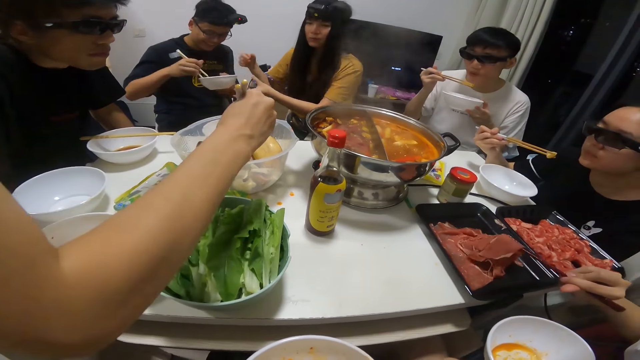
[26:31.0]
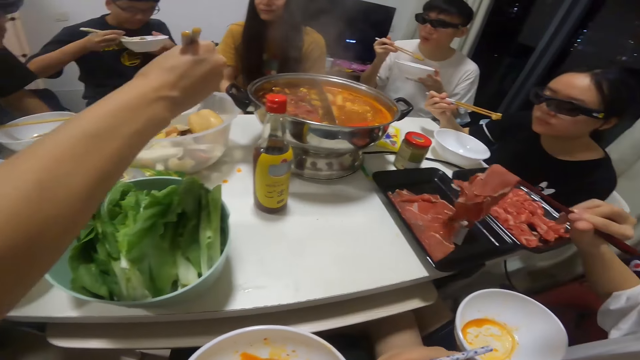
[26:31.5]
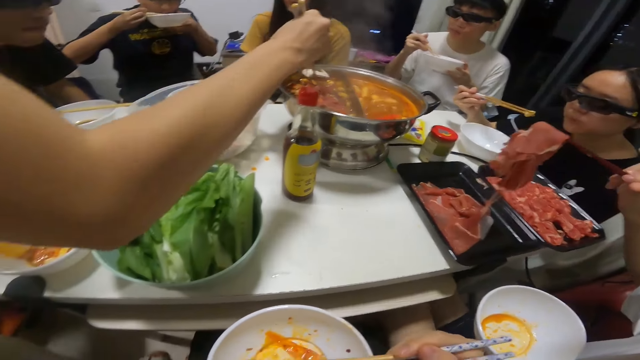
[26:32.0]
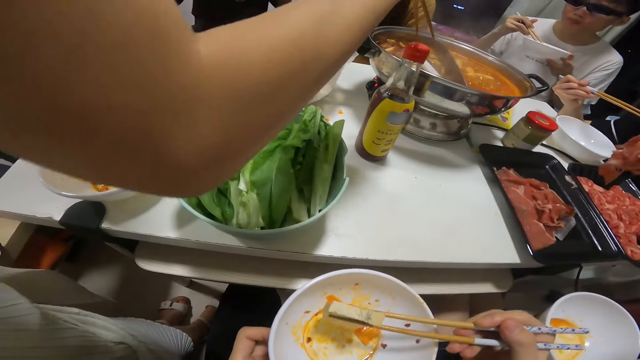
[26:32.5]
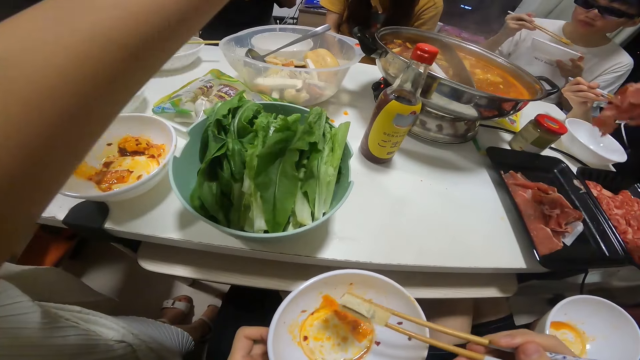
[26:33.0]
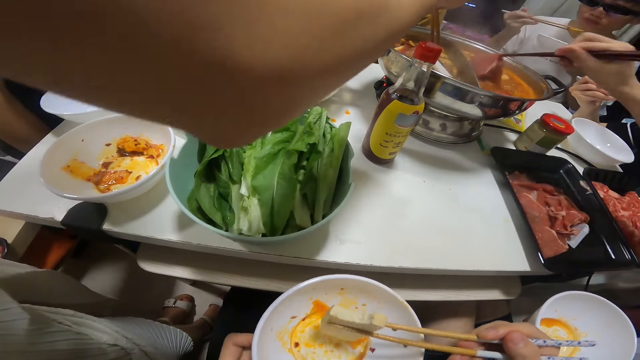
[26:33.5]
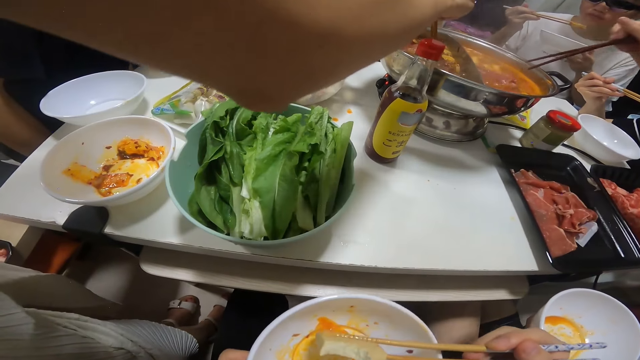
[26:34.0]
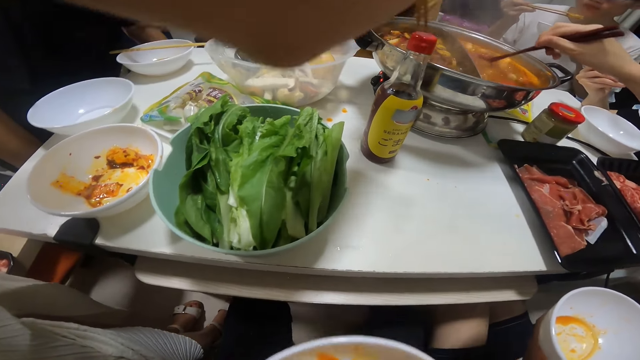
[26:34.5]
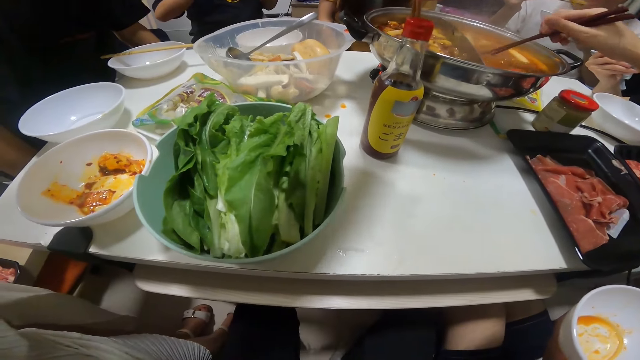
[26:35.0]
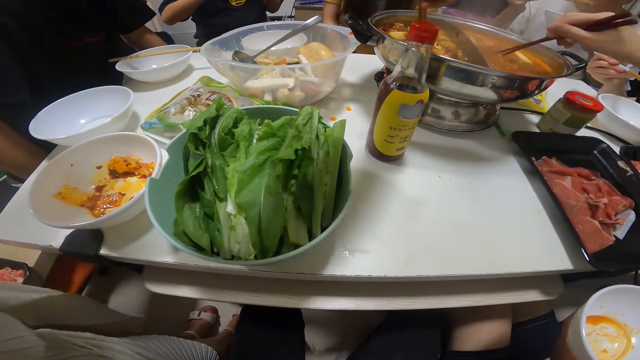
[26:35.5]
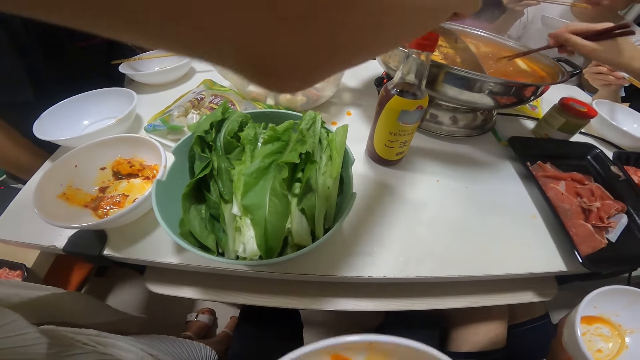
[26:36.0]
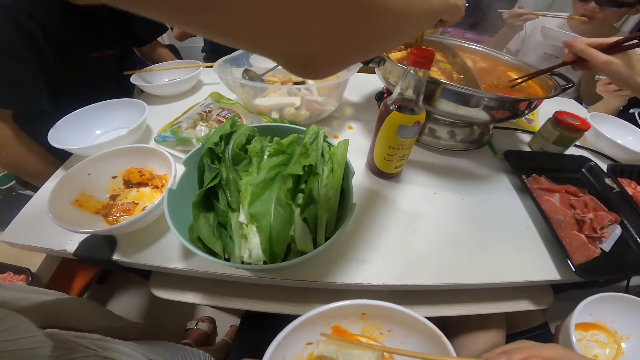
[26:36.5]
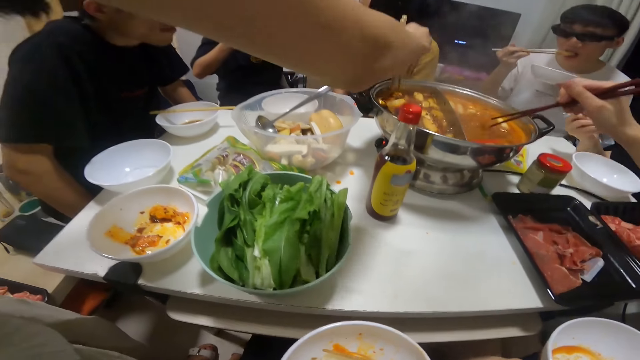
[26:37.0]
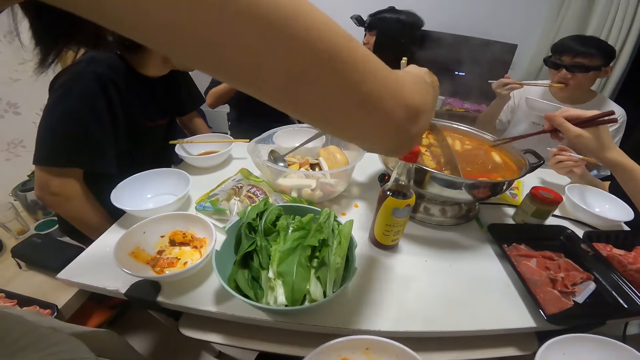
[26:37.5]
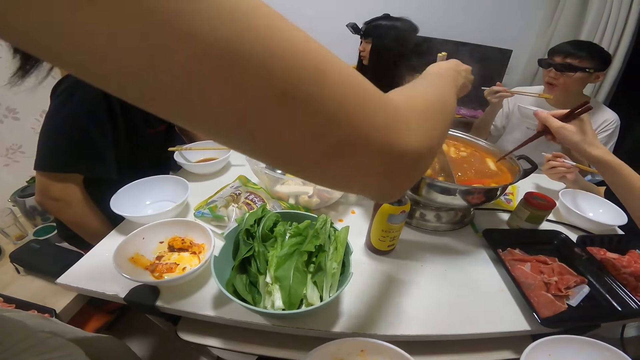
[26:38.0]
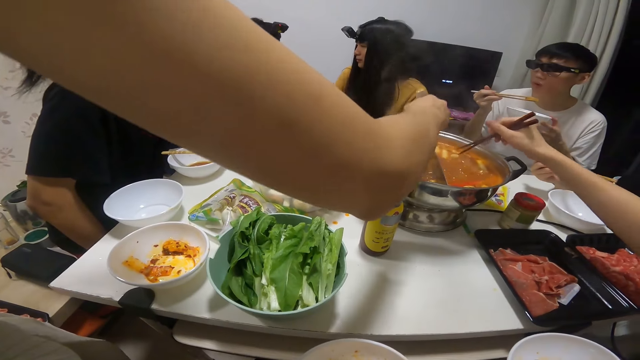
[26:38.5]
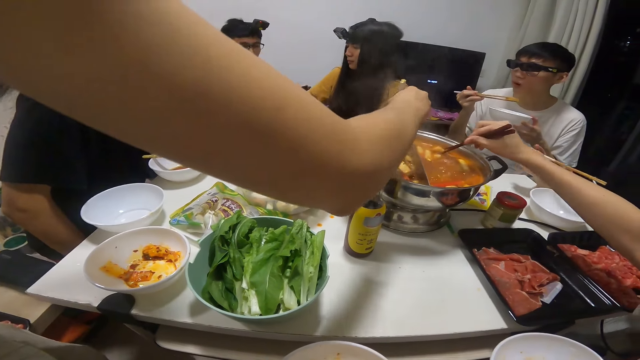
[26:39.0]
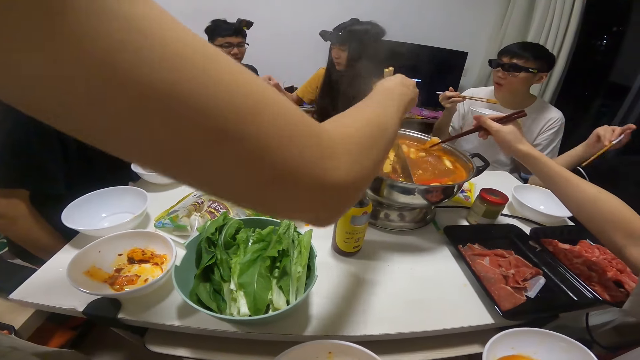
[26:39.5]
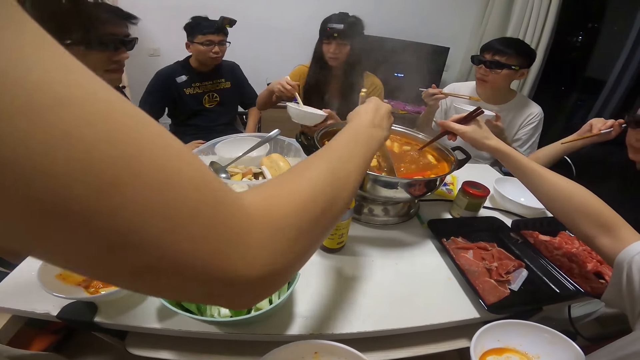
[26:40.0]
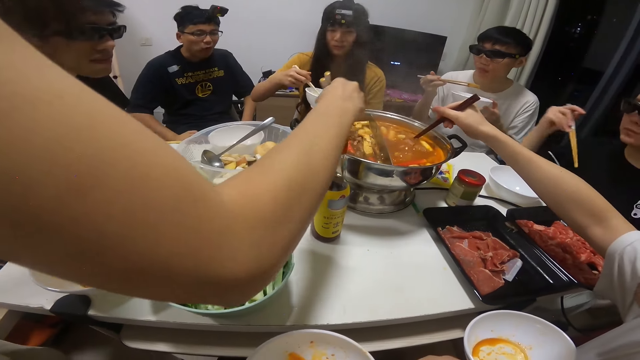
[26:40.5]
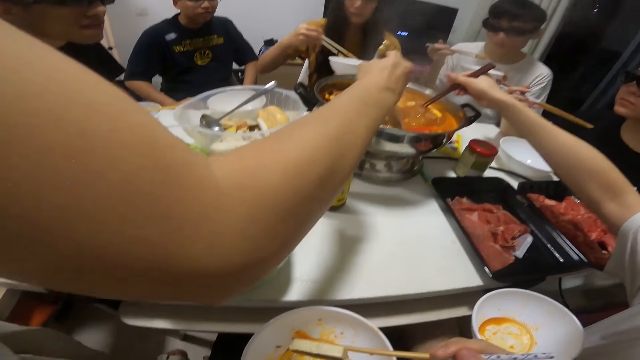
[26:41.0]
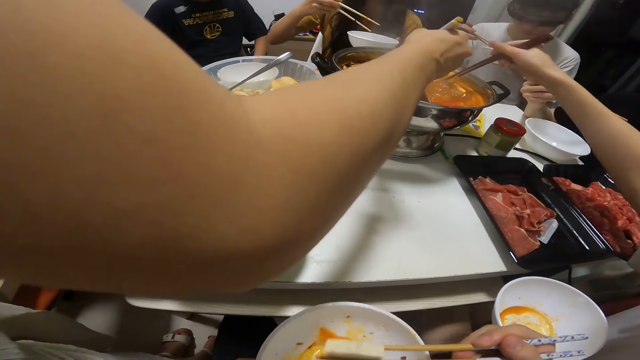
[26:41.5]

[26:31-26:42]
A woman passes the chopstick in her right hand to a man's right hand. Another man picks meat from the plate. Another woman puts the piece of bread into the bowl of soup on the table with the pair of chopsticks in her right hand. The other man puts the raw meat into the bowl of soup on the table with the pair of chopsticks in his right hand. The other woman pushes the bread into the bowl of soup on the table with the pair of chopsticks in her right hand. The other man picks a biscuit from the bowl of soup on the table with the pair of chopsticks in his right hand. The first man passes the chopstick in his right hand to the first woman's right hand and passes the plate in his left hand to the first woman's left hand.

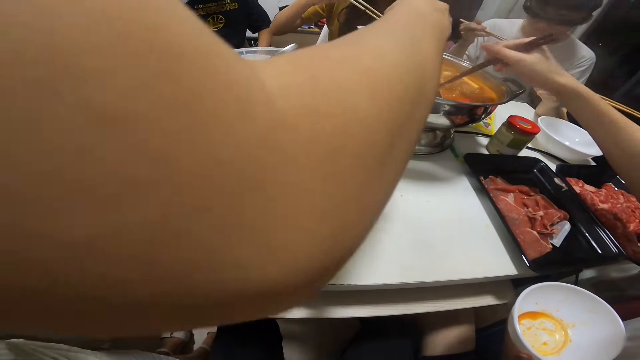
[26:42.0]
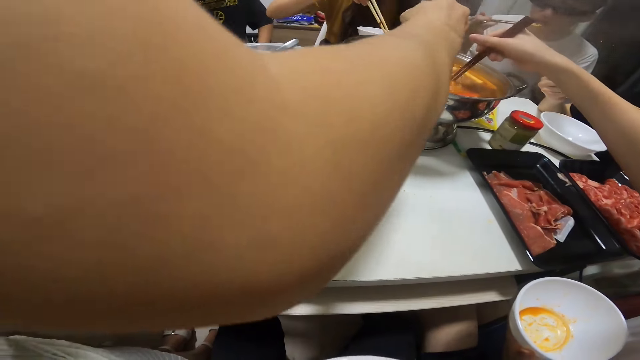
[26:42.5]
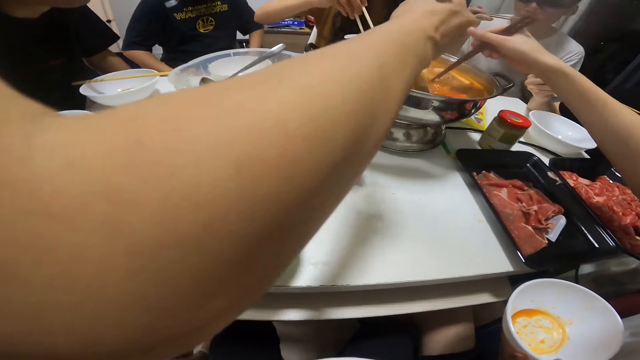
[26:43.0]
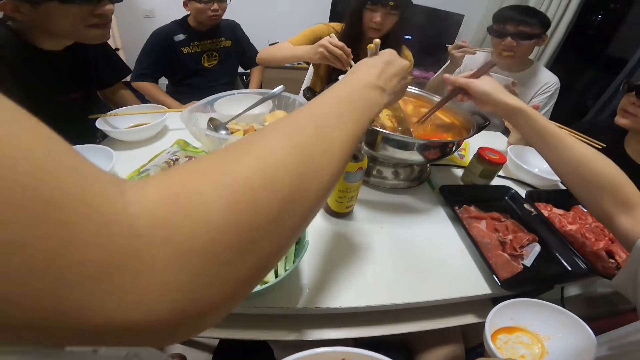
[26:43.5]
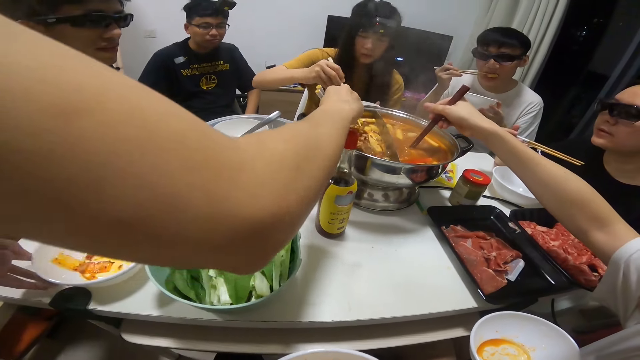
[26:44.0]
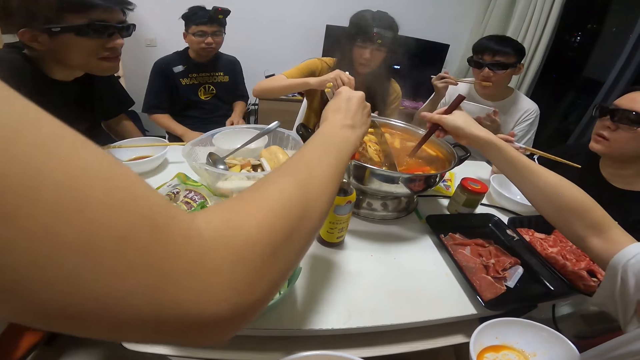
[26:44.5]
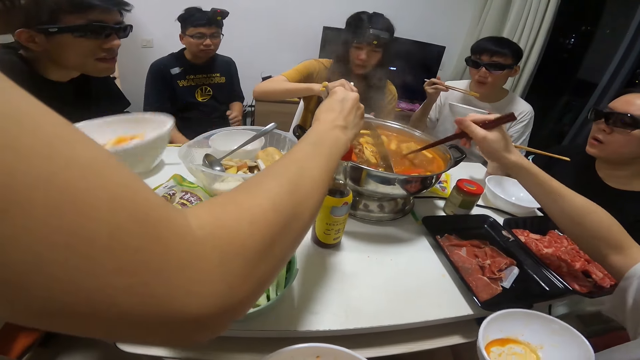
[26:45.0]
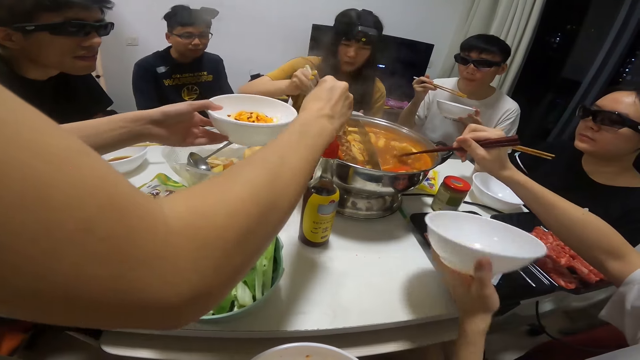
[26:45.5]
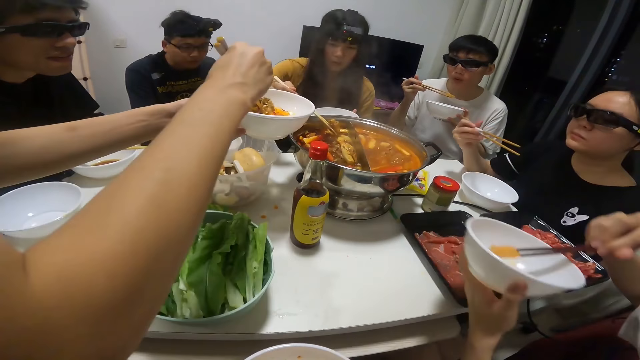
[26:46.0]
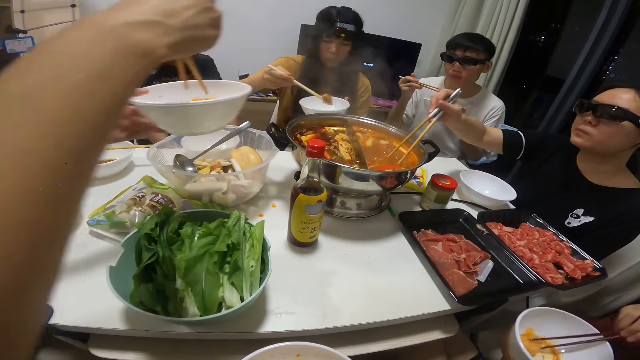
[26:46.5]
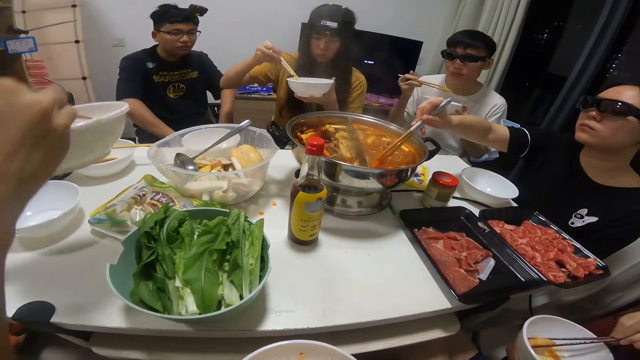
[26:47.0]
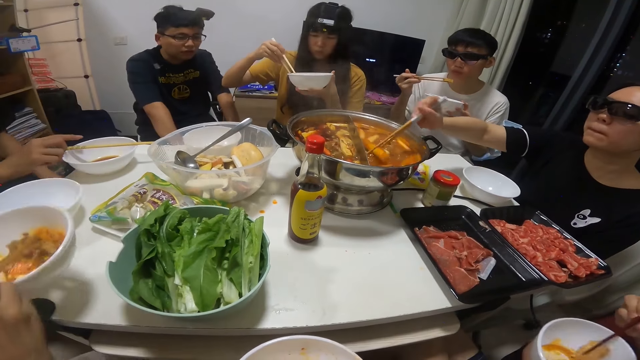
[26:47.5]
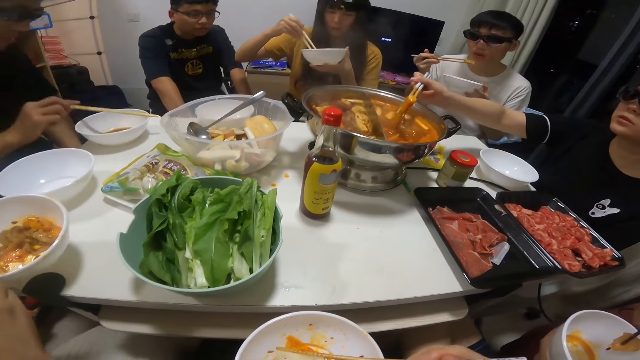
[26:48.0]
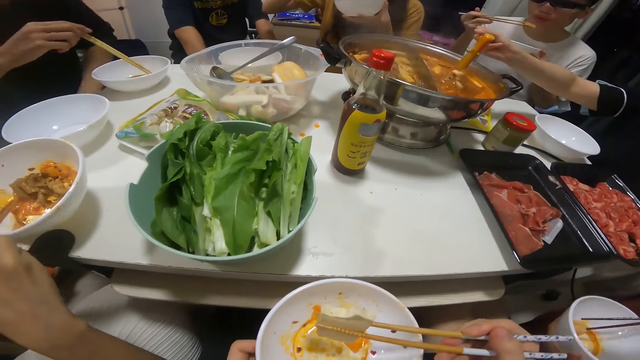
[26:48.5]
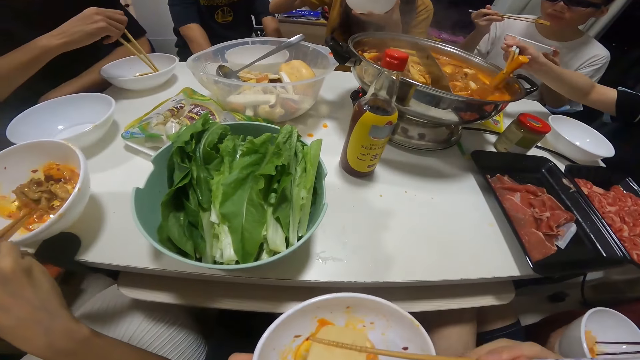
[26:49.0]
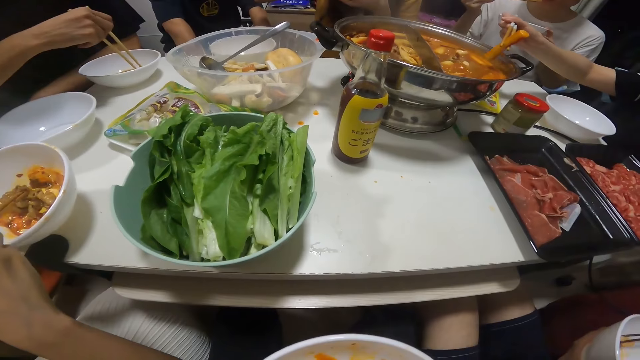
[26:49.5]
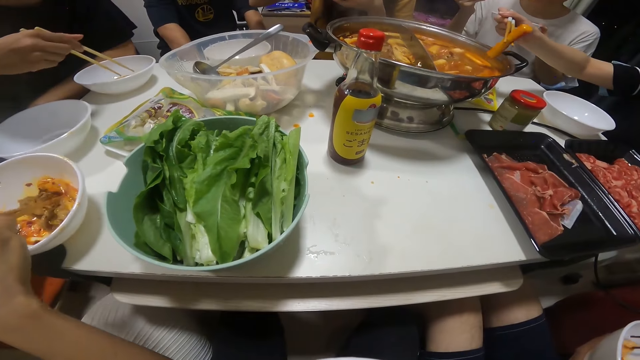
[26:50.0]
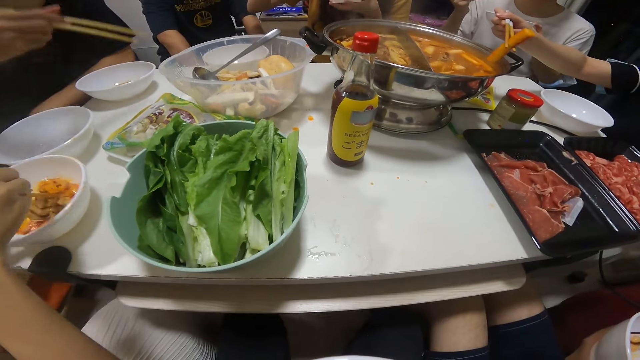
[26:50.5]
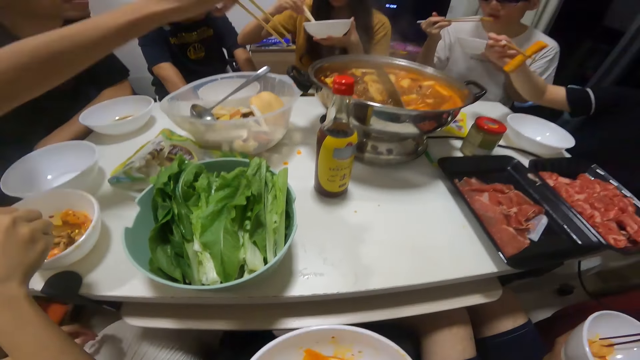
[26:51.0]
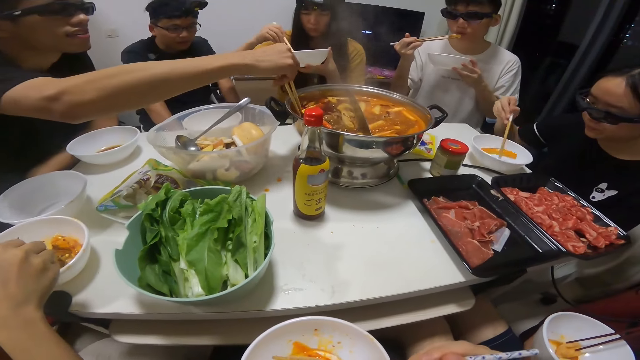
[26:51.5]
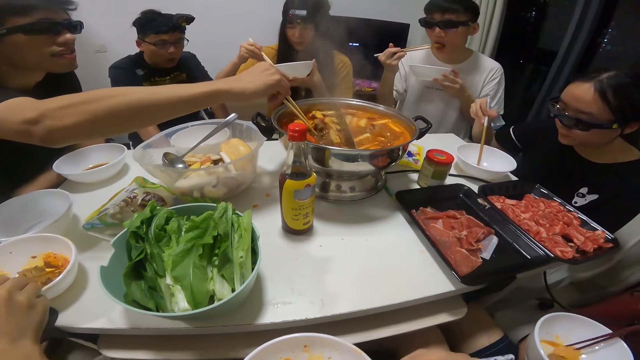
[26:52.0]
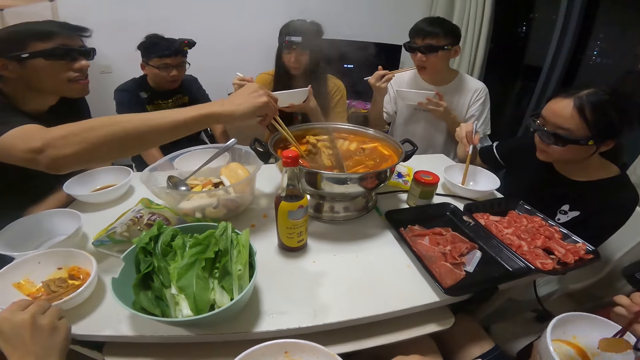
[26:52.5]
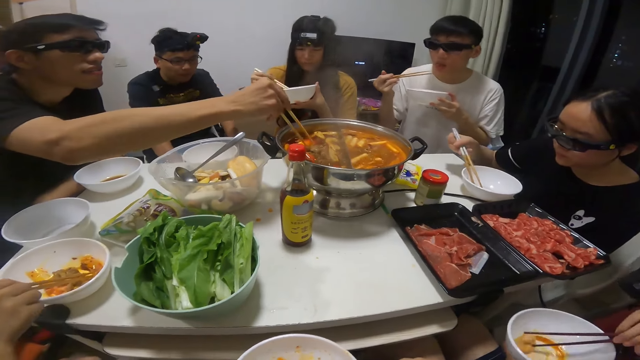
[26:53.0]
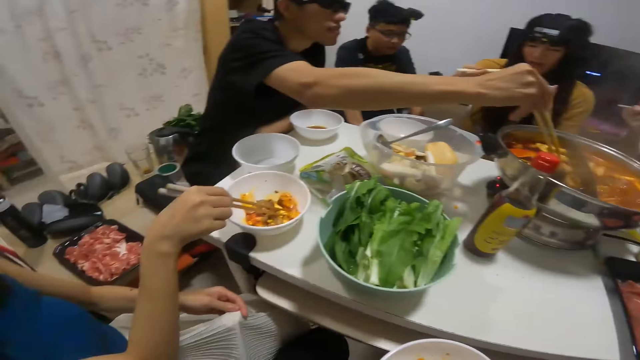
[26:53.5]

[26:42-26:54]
A woman picks a biscuit from the bowl of soup on the table with the pair of chopsticks in her right hand. A girl and a person stir food in the bowl. A man puts the biscuit from the bowl of soup on the table in his plate in his left hand with the pair of chopsticks in his right hand. Another woman puts the biscuit from the bowl of soup on the table in her plate in her left hand with the pair of chopsticks in her right hand. The girl and the person pick food from the bowl. A third woman picks a biscuit from the bowl of soup on the table with the pair of chopsticks in her right hand. The first woman puts the biscuit from the bowl of soup on the table in her plate in her left hand with the pair of chopsticks in her right hand. The man eats the biscuit in his plate in his left hand with the pair of chopsticks in his right hand. The first woman eats the biscuit in her plate in her left hand with the pair of chopsticks in her right hand. Another man picks a biscuit from the bowl of soup on the table with the pair of chopsticks in his right hand. The third woman puts the biscuit from the bowl of soup on the table in her plate in her left hand with the pair of chopsticks in her right hand. Another girl picks pasta from the bowl.
